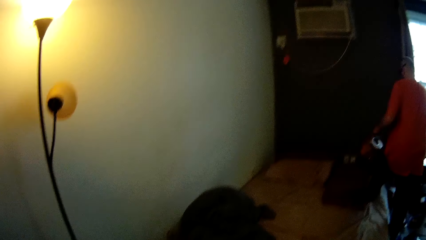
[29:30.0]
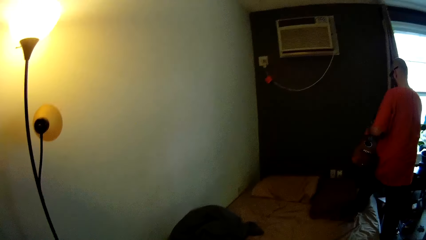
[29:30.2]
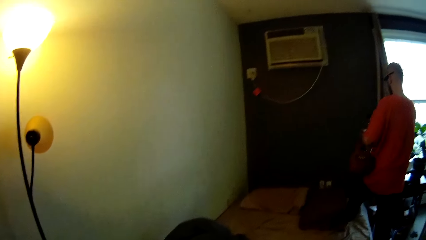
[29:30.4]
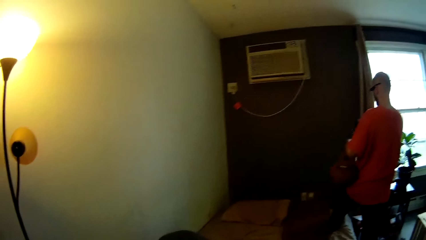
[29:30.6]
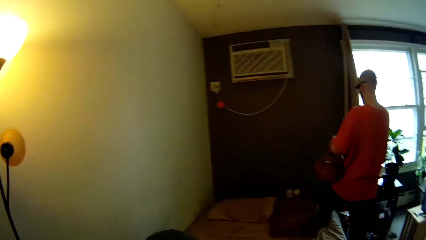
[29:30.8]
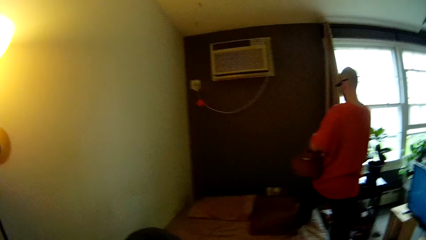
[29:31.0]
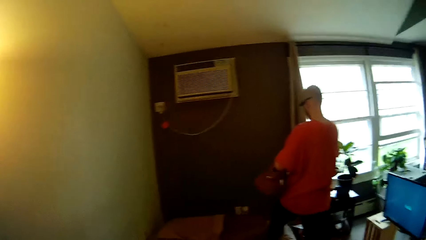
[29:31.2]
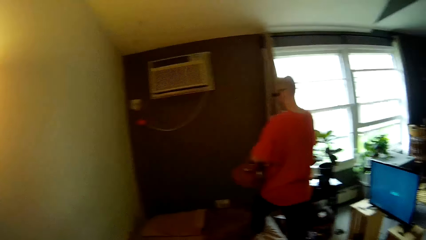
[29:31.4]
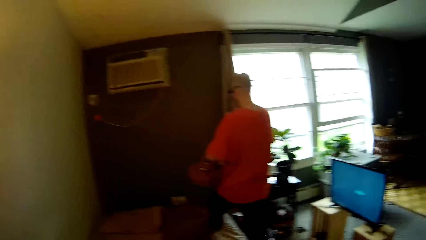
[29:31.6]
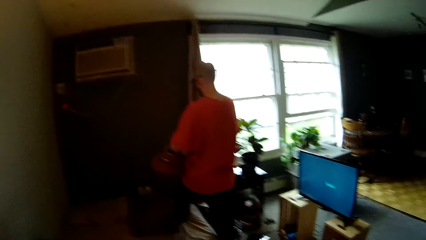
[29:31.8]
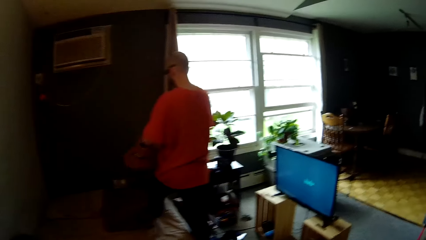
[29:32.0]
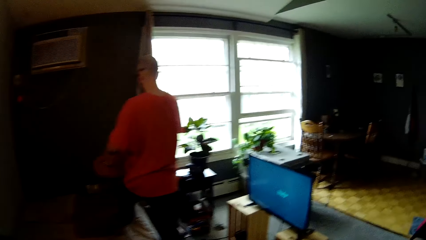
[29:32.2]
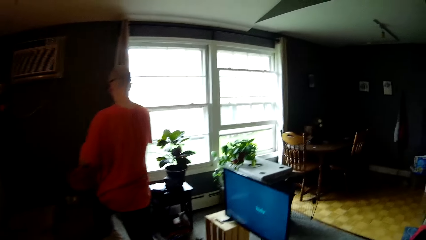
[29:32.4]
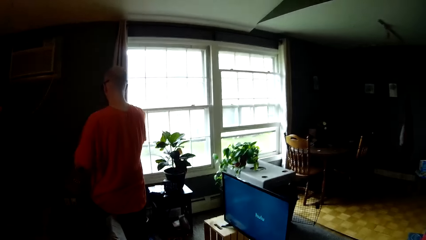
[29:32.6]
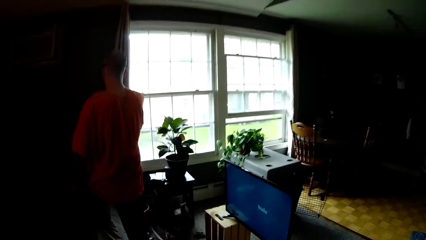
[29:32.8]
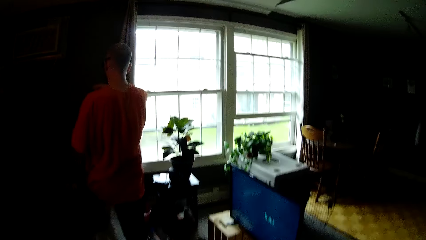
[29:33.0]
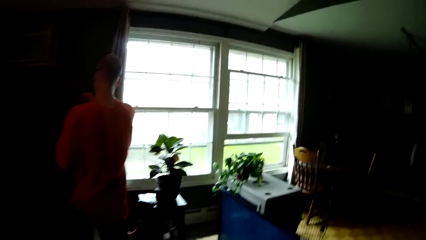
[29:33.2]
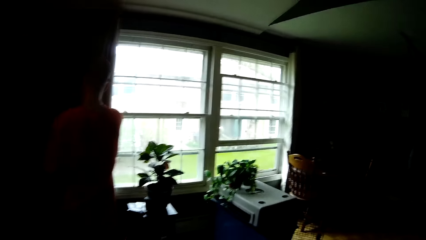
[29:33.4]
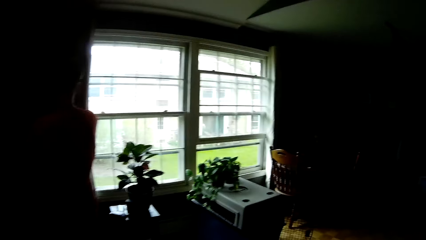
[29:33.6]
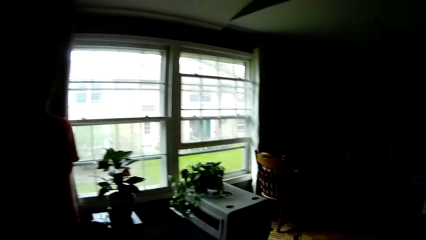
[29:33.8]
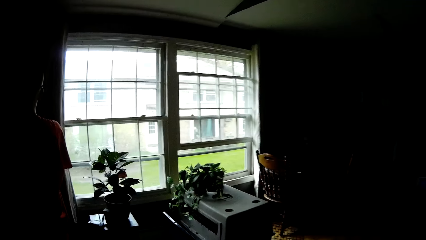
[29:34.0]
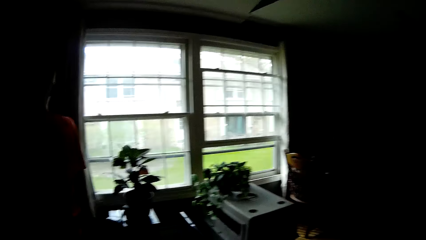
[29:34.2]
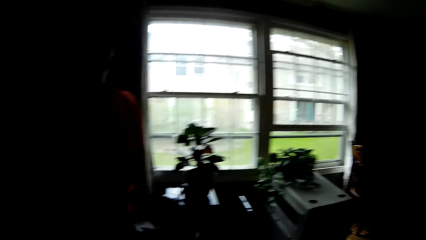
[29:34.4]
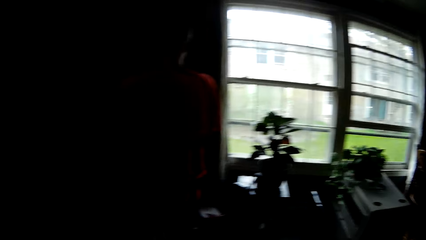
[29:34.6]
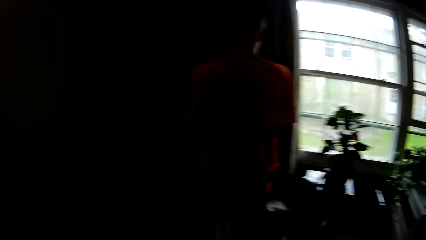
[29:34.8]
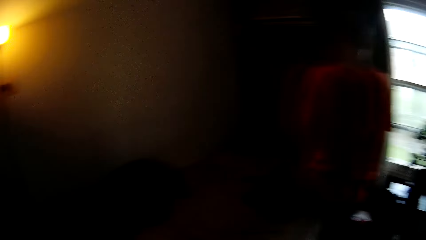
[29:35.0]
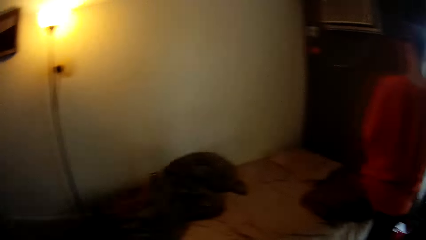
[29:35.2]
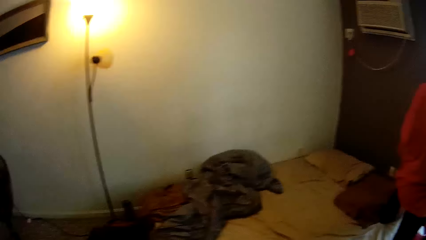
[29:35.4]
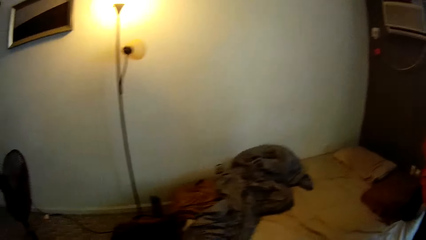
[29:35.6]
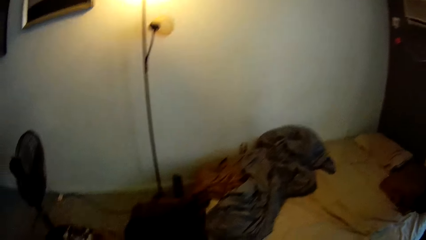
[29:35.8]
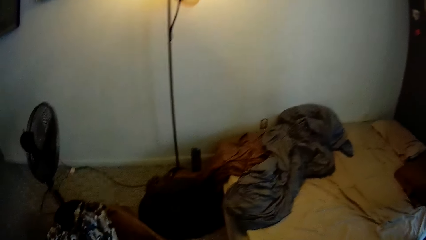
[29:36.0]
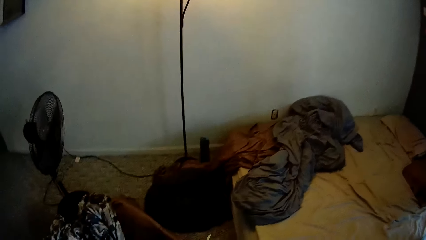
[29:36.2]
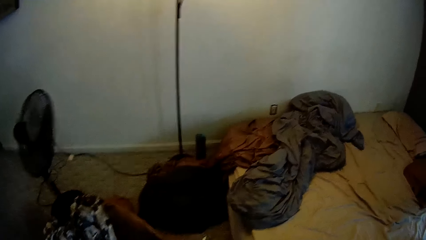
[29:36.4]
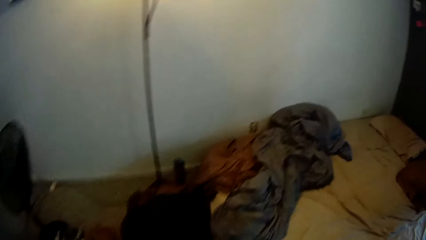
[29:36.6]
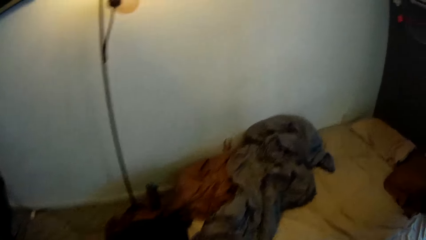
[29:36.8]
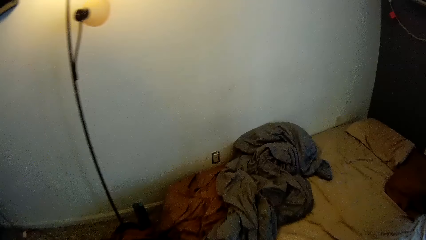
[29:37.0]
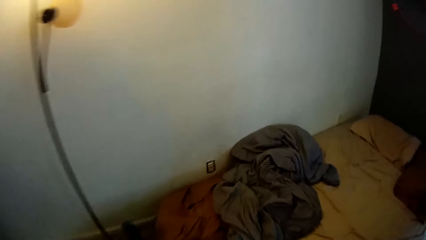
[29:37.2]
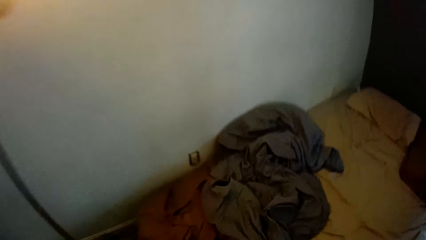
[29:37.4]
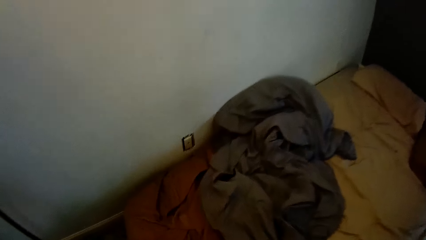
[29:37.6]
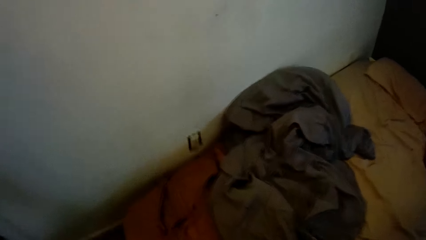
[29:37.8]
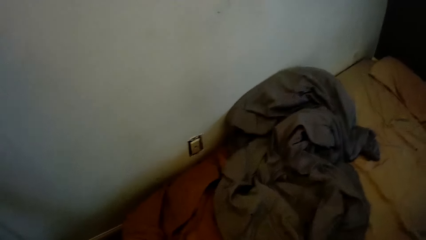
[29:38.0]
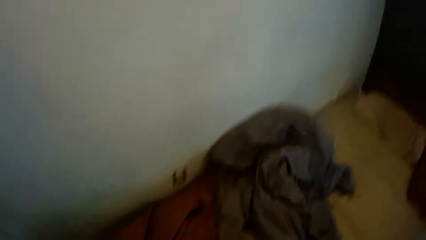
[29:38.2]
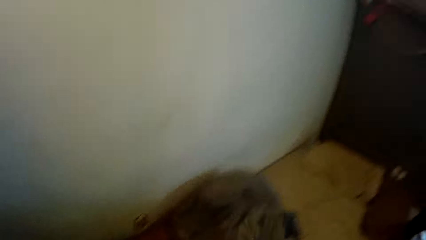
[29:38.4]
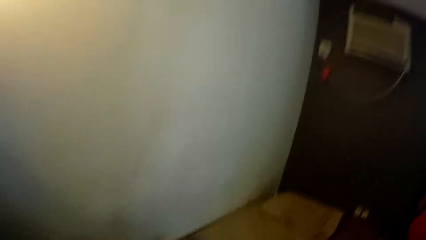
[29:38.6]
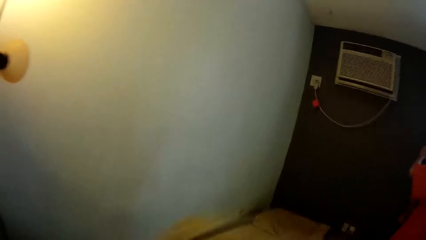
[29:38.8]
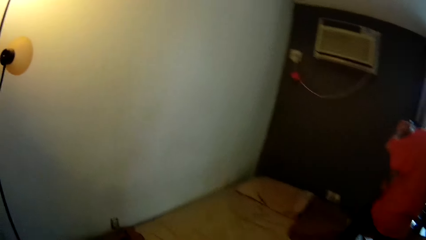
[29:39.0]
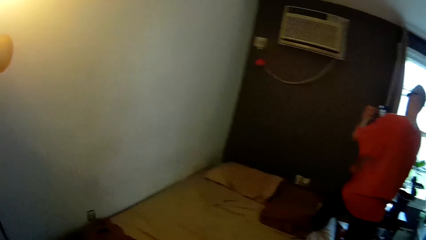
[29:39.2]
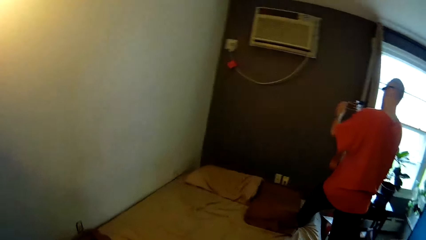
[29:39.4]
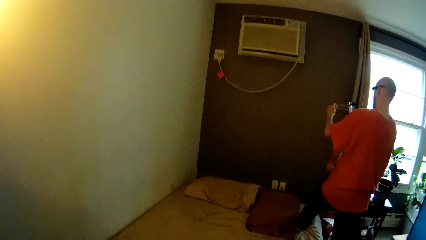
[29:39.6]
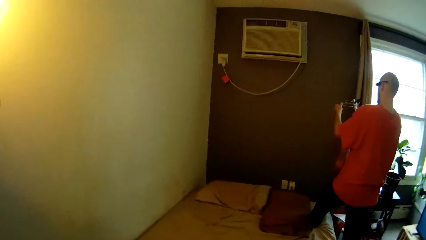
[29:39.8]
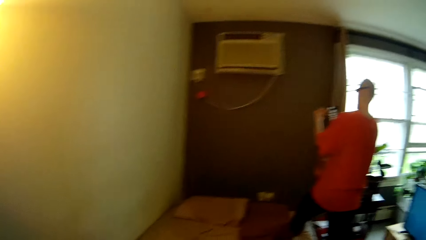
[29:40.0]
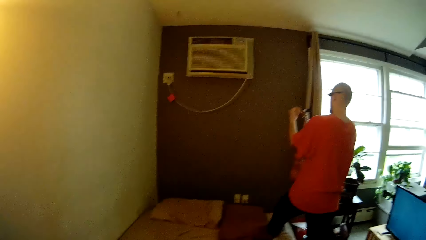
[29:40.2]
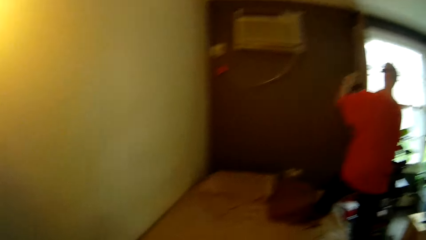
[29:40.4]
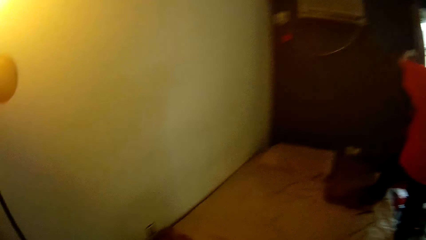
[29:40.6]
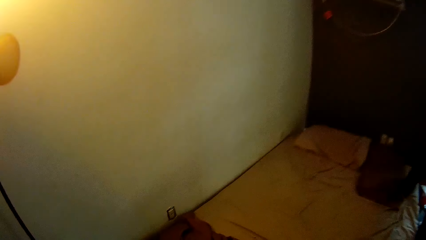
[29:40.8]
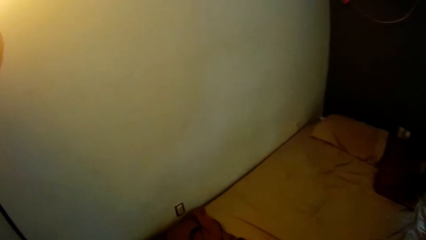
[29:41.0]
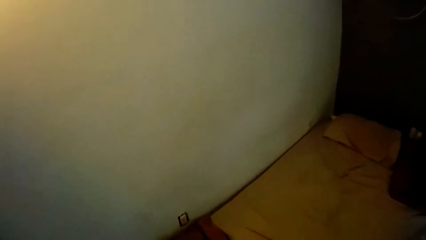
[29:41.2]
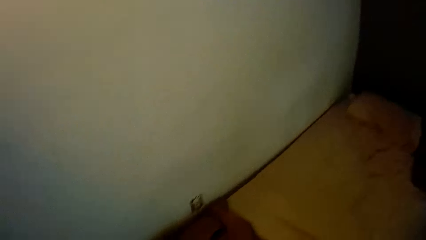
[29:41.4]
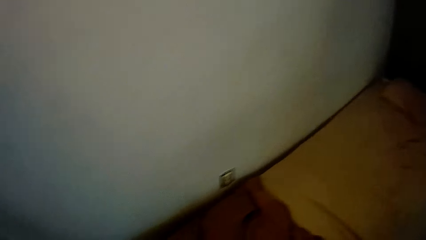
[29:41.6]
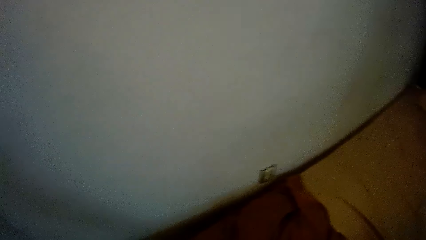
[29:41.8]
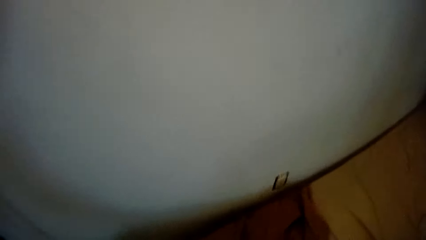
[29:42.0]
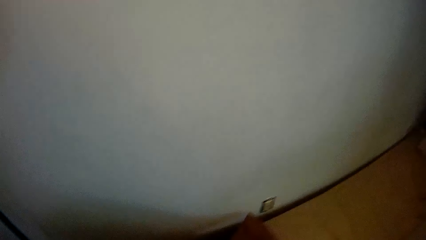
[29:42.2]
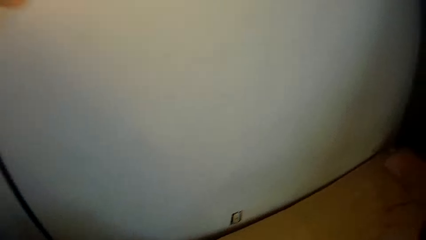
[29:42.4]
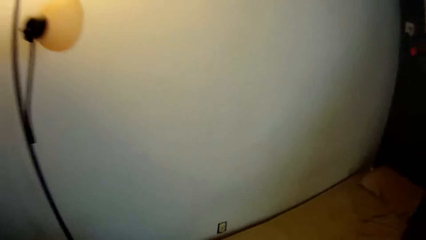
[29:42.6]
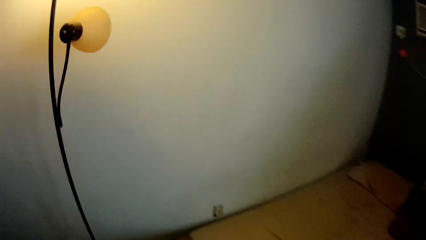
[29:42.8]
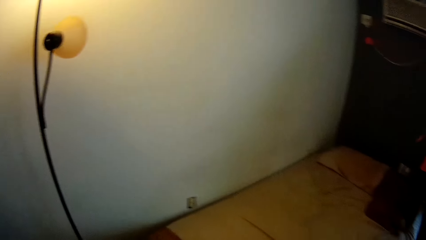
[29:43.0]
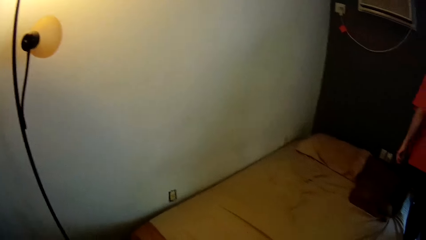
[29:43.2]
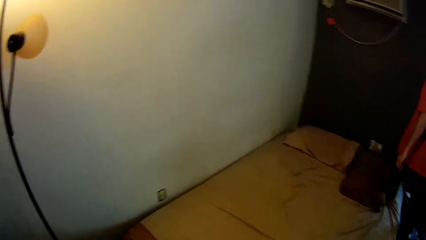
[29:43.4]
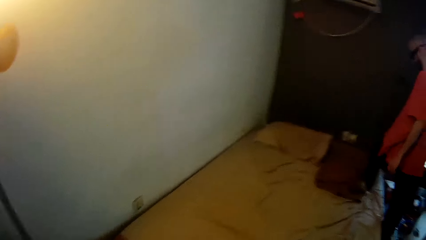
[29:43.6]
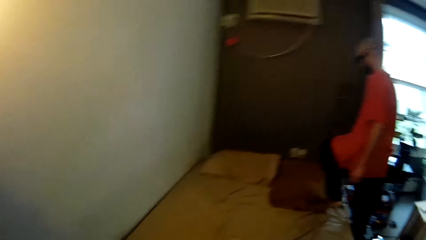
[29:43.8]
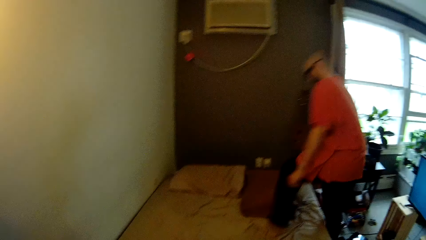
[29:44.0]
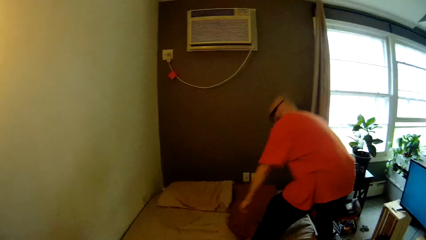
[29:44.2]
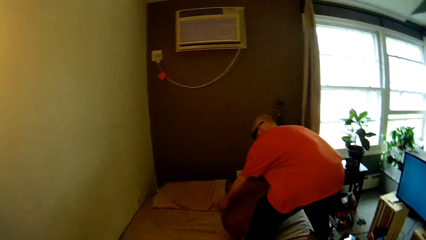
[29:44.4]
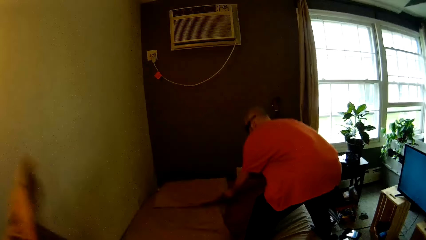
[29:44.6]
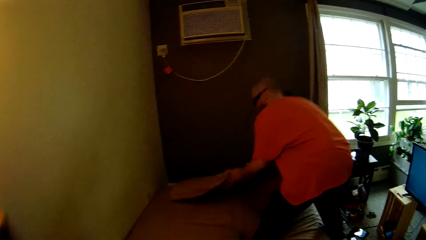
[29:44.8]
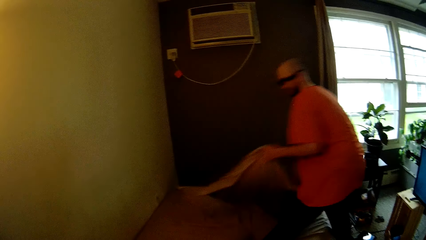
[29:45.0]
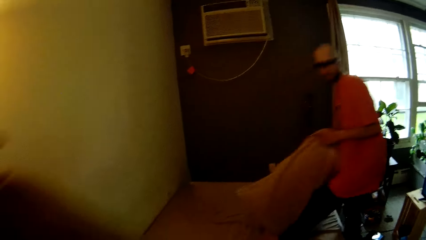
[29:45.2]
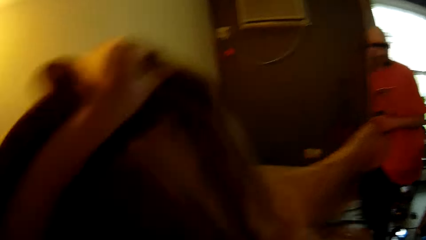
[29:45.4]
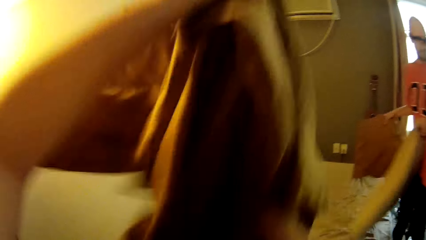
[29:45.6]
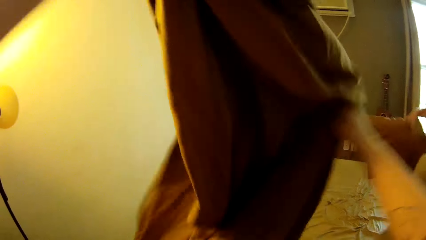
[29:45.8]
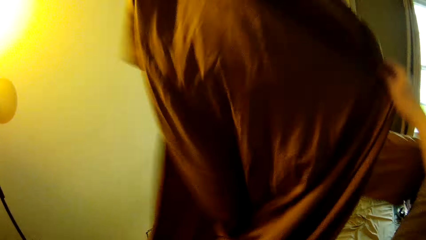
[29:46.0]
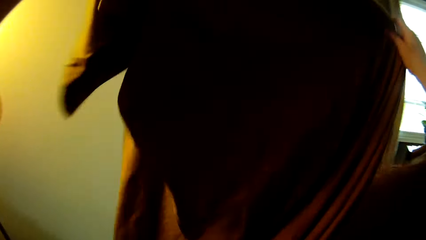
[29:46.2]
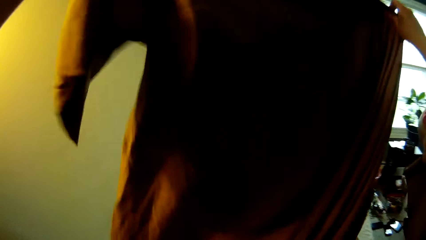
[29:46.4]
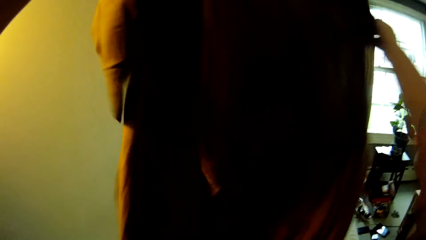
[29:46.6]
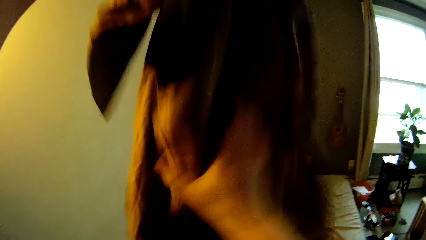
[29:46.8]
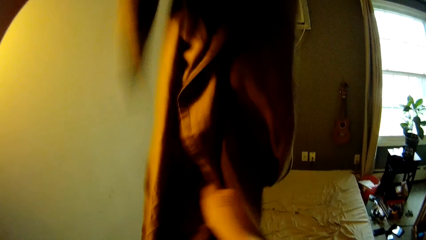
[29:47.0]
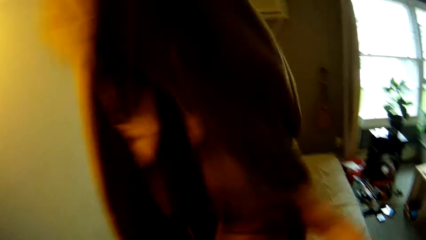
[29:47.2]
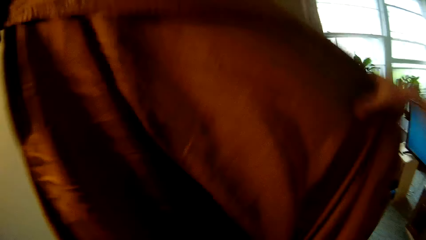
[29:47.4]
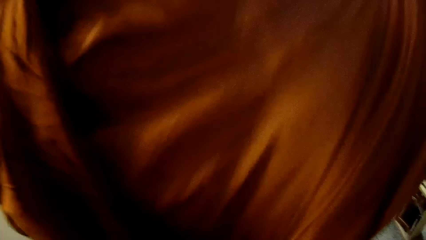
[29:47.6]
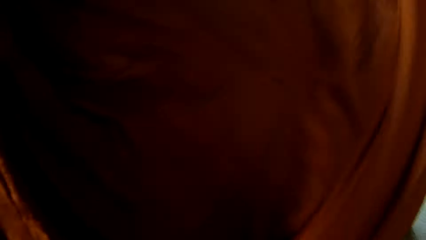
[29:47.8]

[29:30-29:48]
The camera wearer bends towards the bed. A man picks a violin from the mattress. The camera wearer carries a bag on his left hand. She opens the closet. She picks a grey bed sheet from the mattress with her right hand. She closes the closet. She picks a brown bed sheet from the mattress with her right hand. The man picks a light brown pillow from the mattress with his left hand and picks a dark brown pillow from the mattress with his right hand. The camera wearer picks pillows from the floor. She spreads the brown bed sheet with both hands.
